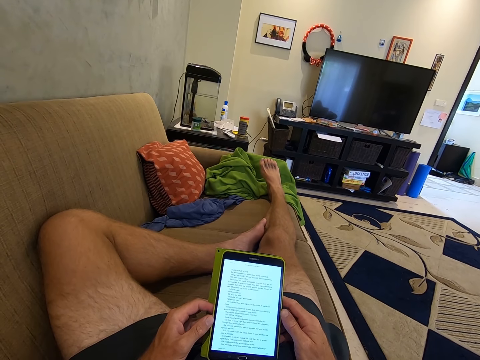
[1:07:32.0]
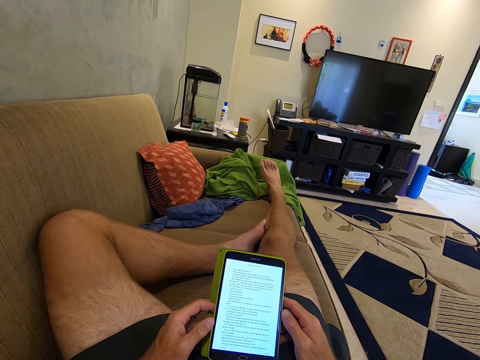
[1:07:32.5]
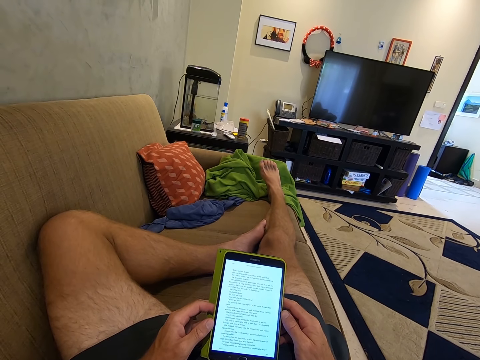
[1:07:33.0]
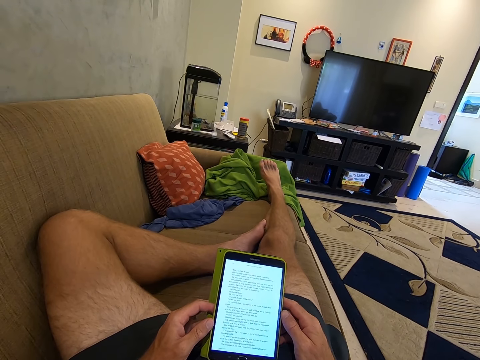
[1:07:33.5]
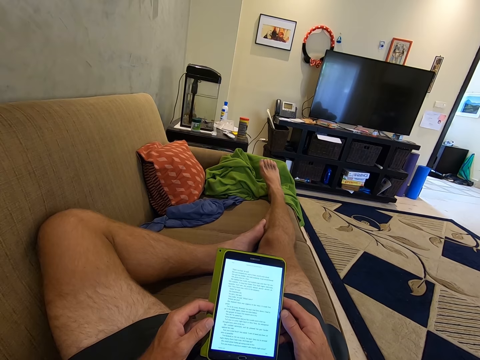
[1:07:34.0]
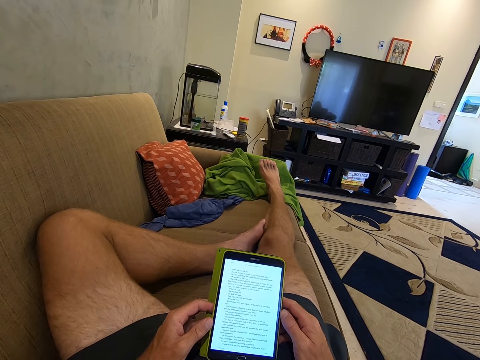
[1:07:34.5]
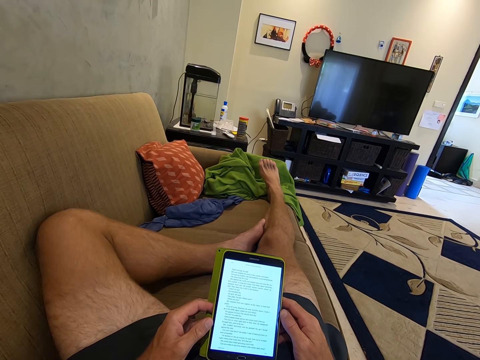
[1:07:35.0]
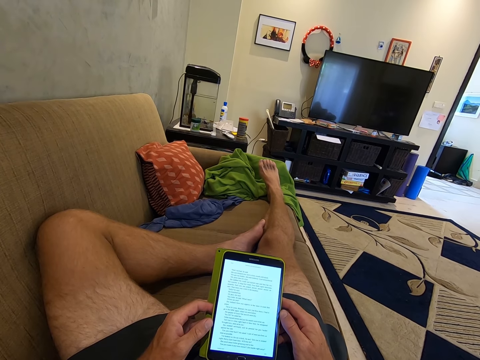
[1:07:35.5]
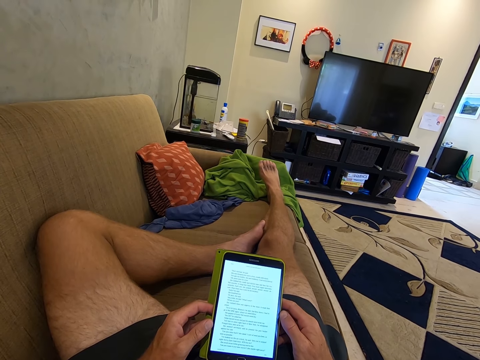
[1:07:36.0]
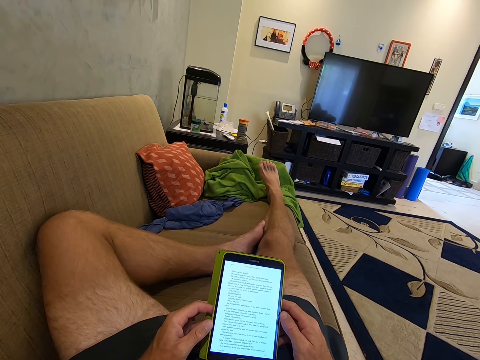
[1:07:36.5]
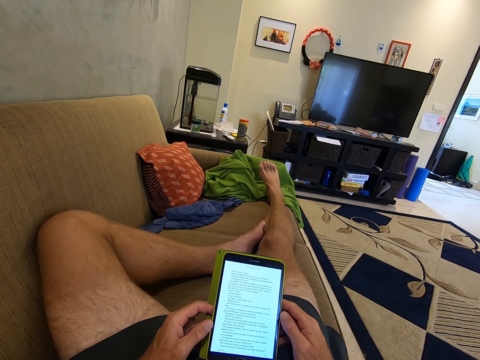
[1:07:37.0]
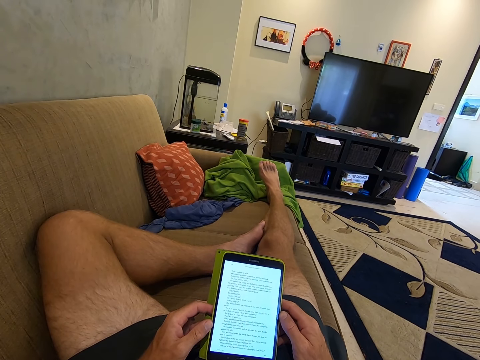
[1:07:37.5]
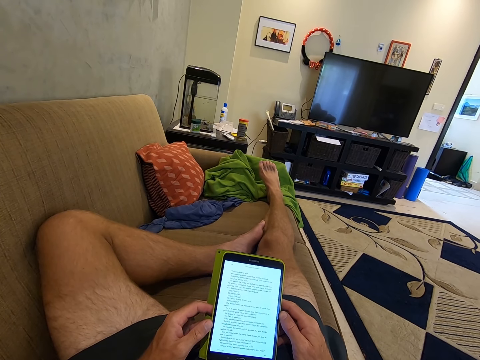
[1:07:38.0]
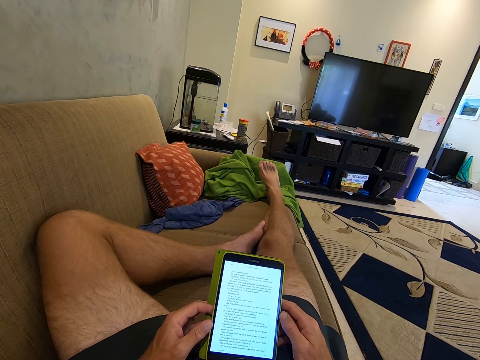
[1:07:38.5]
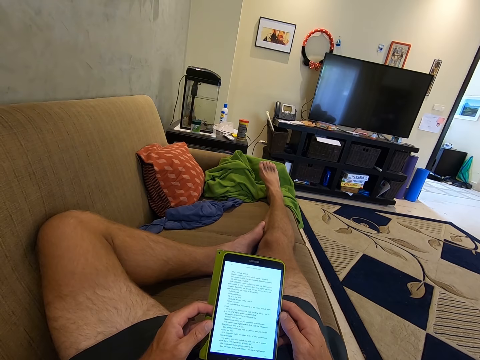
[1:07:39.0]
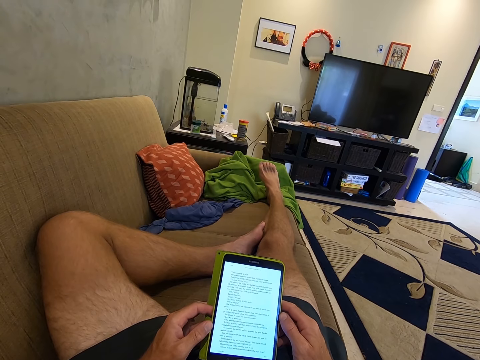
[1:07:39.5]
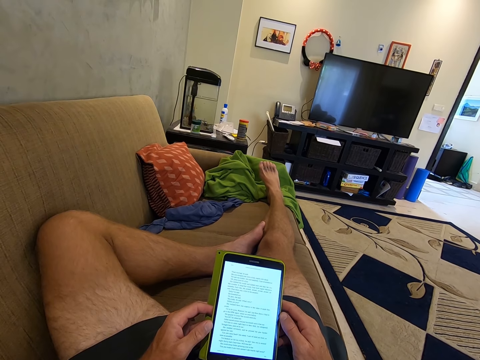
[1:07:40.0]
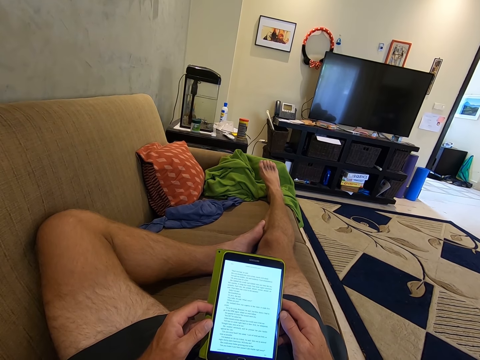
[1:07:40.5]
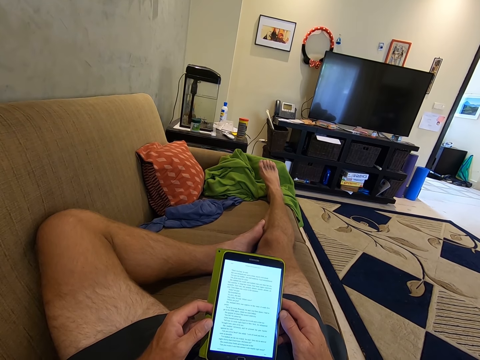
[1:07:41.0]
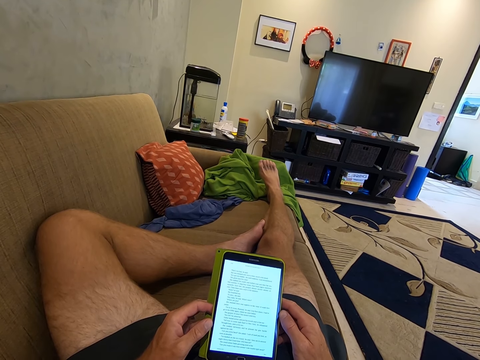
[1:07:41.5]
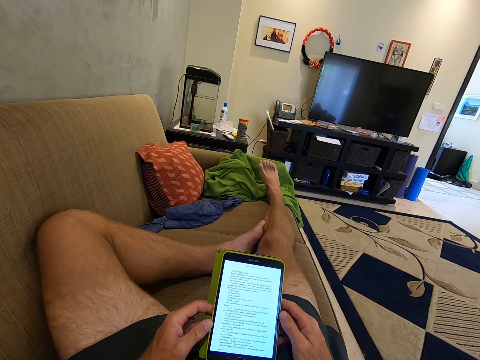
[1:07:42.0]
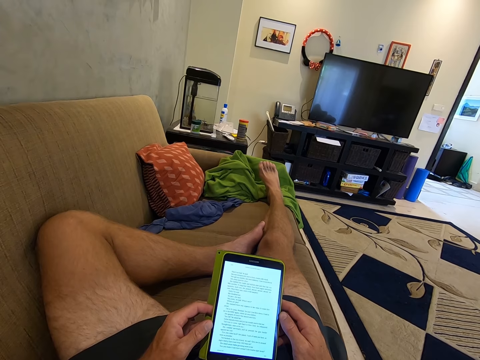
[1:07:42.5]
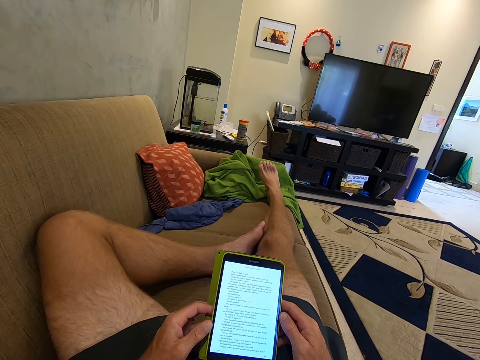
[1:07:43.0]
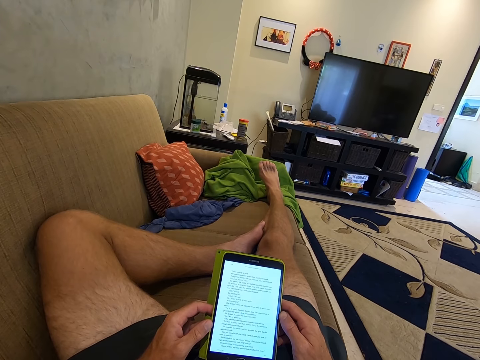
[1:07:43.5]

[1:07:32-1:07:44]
The camera wearer reads on the tablet screen.

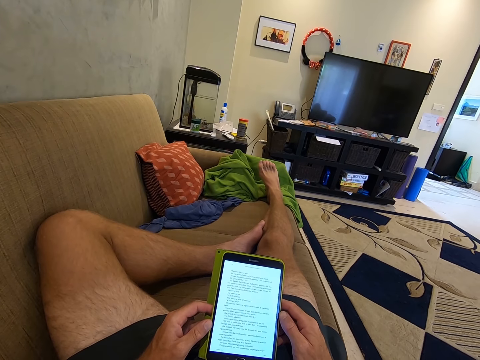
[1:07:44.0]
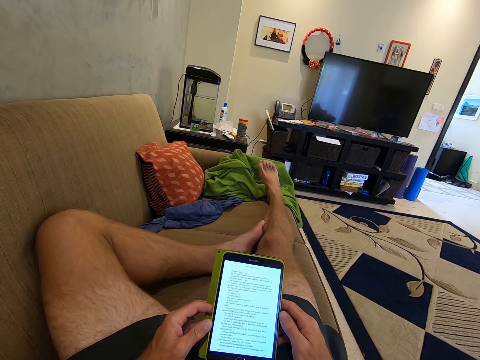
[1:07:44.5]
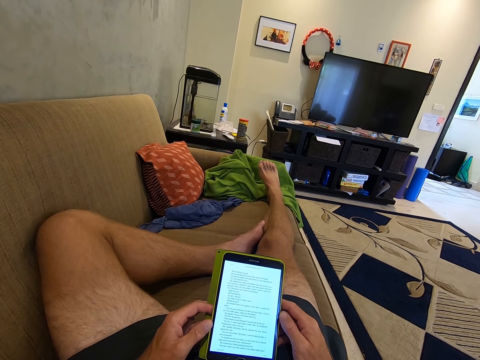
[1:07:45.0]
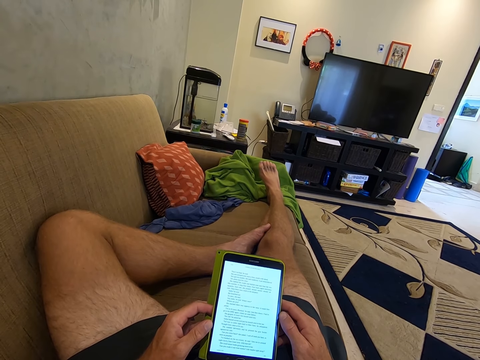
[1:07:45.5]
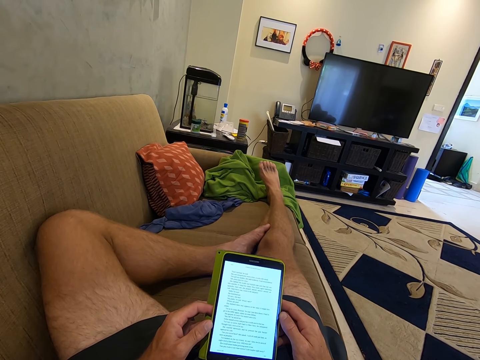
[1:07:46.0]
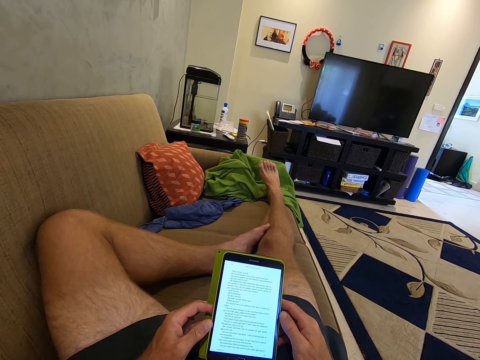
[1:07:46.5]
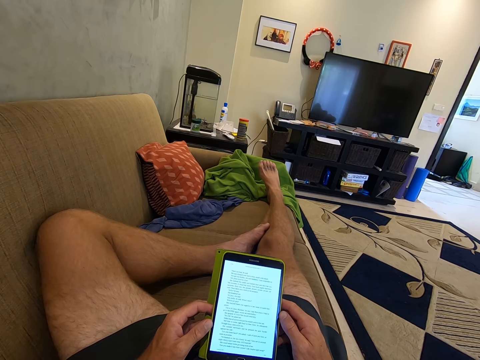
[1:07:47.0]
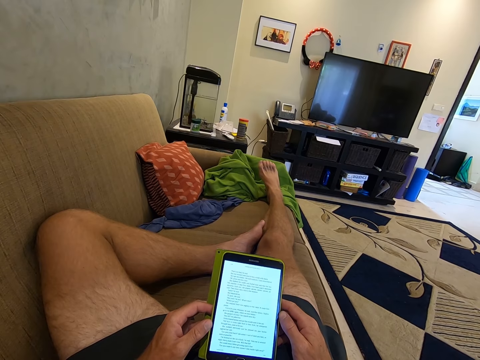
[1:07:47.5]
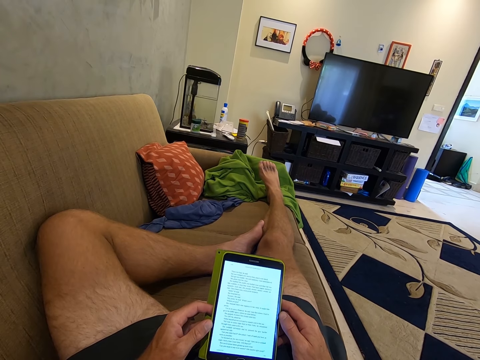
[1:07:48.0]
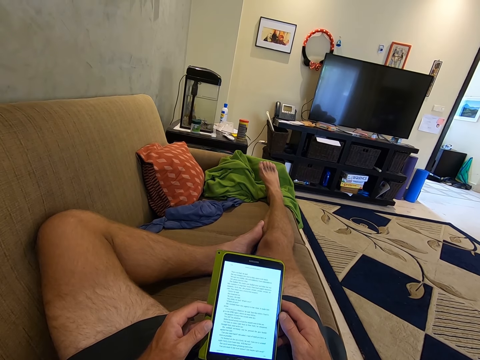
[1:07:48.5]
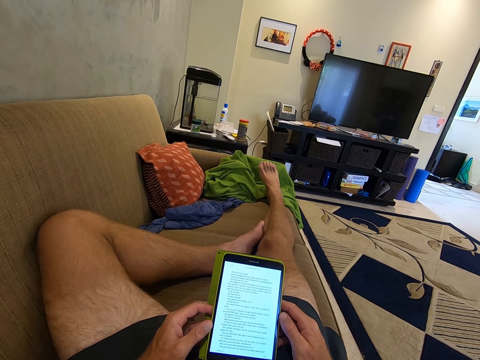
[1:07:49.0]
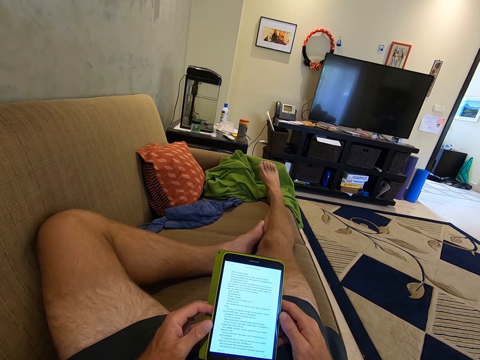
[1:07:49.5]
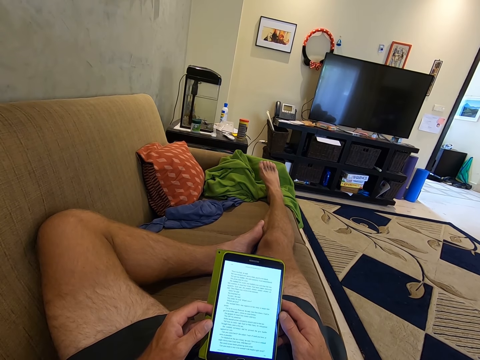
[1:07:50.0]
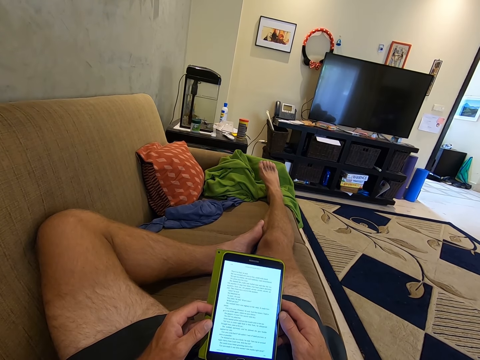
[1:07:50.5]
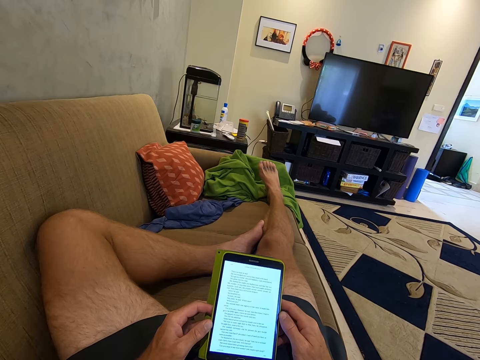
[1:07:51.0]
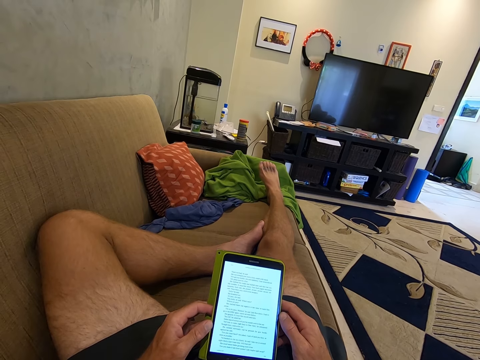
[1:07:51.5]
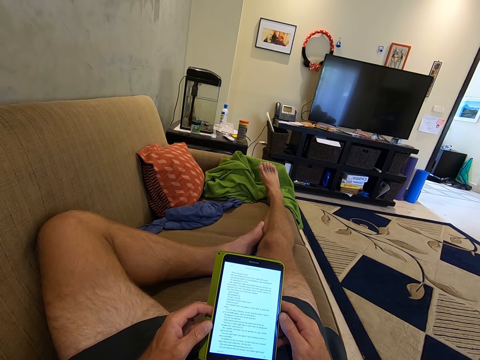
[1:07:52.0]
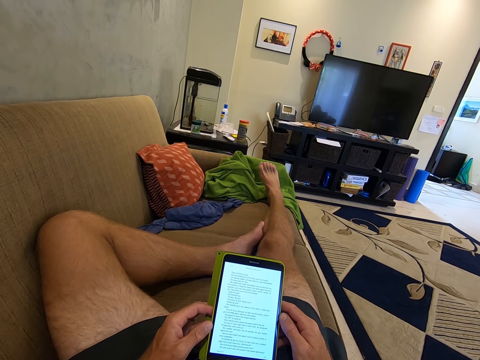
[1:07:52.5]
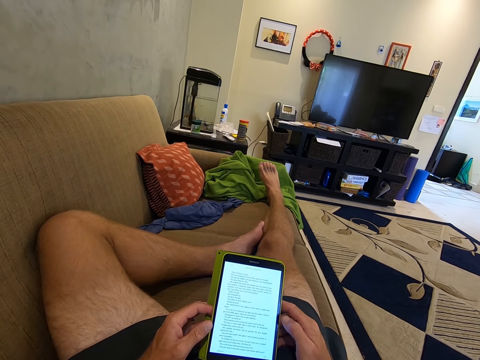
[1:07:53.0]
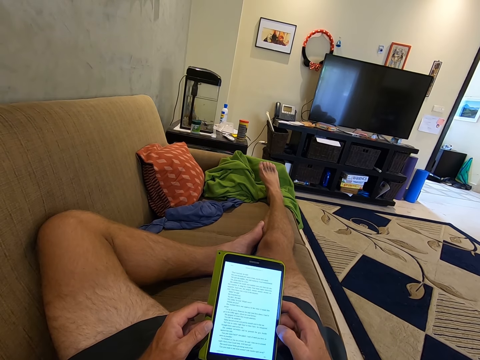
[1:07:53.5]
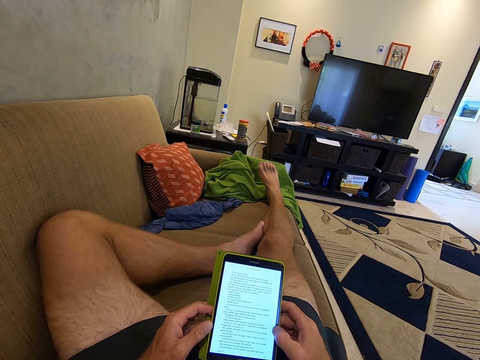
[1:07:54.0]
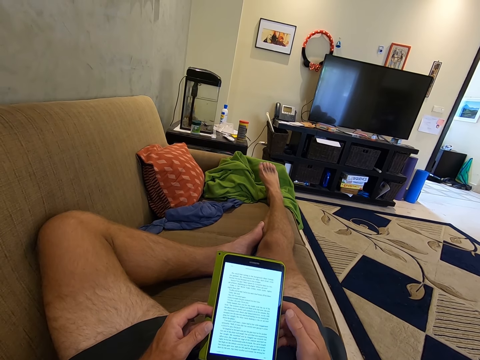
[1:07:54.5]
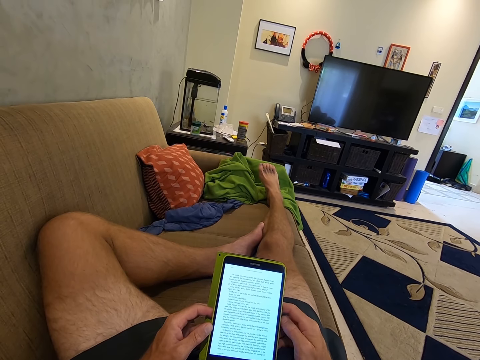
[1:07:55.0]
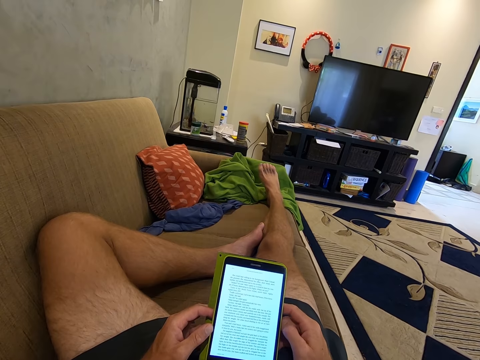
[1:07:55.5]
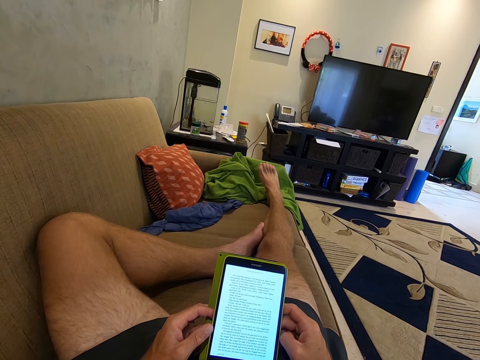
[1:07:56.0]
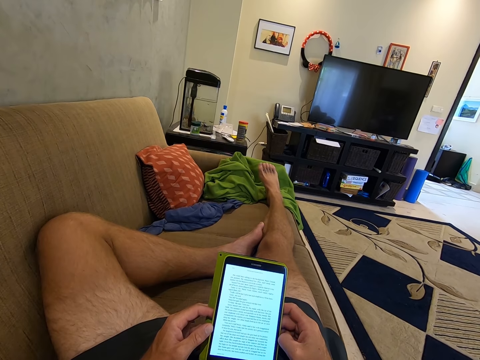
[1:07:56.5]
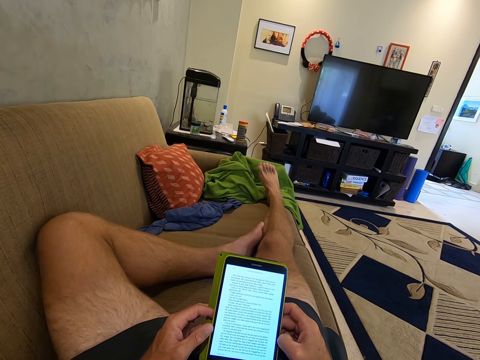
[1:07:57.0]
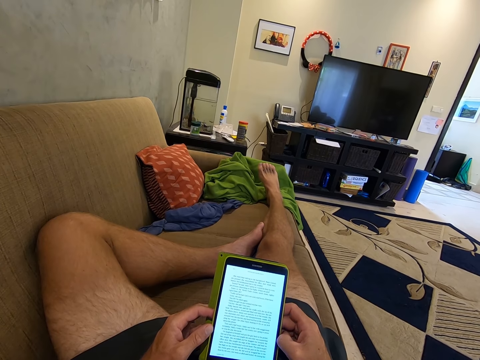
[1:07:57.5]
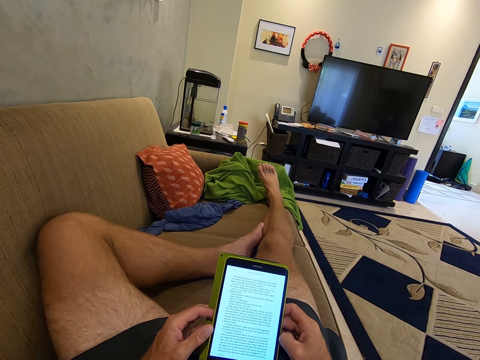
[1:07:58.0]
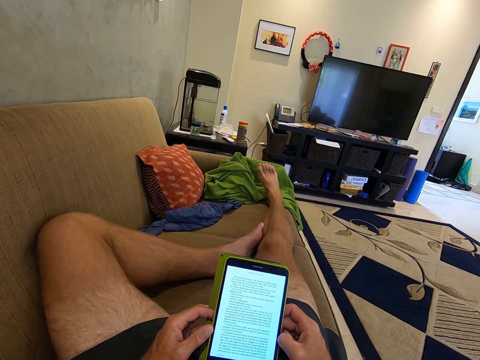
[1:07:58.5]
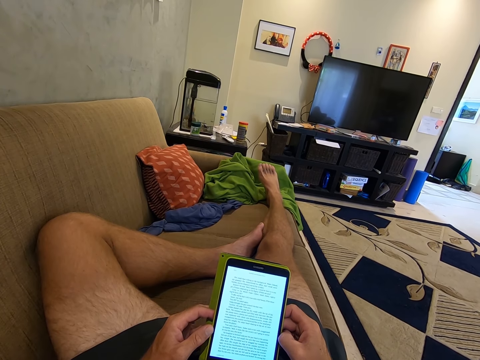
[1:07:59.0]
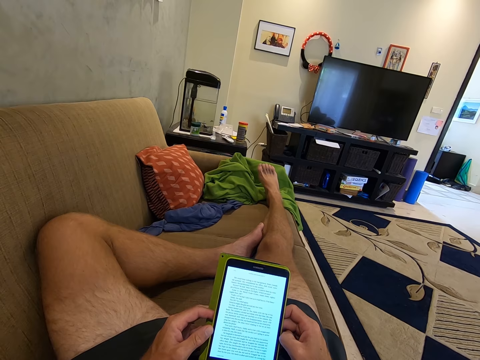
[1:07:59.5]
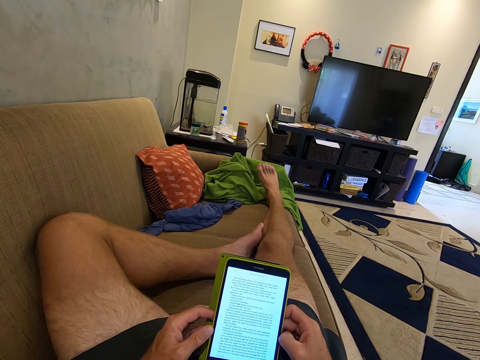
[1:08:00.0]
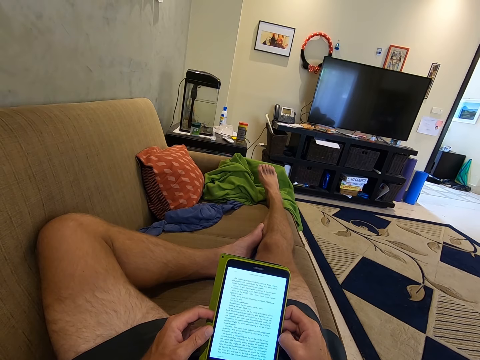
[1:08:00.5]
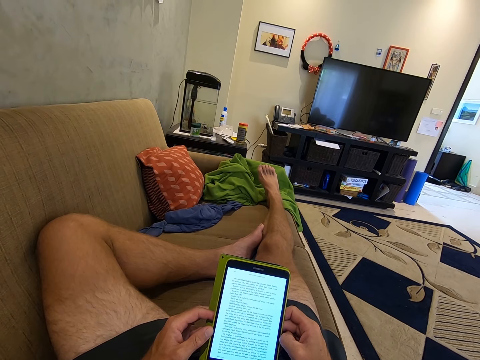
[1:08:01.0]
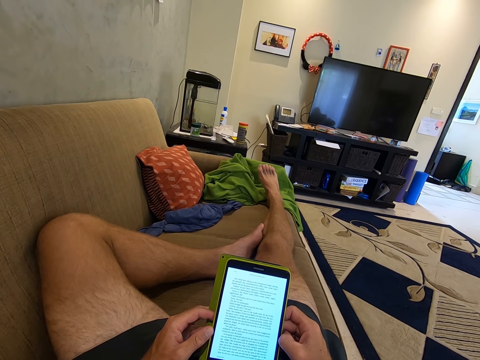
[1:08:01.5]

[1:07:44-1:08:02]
The camera wearer moves the left foot. They look at the phone. They operate the phone. They read notes on the phone and scroll the phone.
